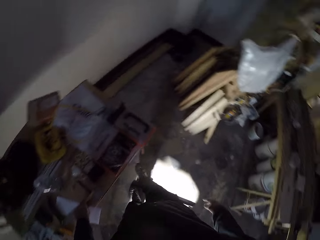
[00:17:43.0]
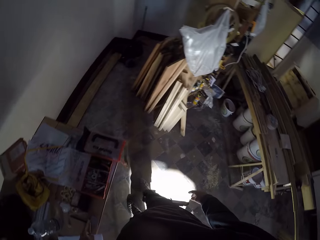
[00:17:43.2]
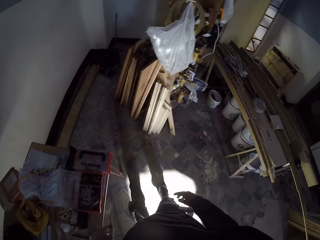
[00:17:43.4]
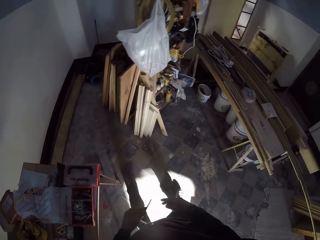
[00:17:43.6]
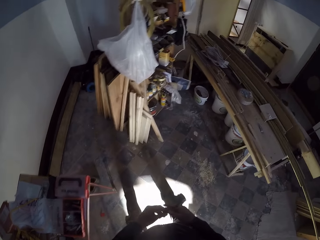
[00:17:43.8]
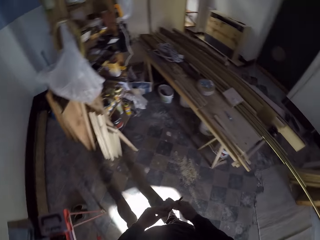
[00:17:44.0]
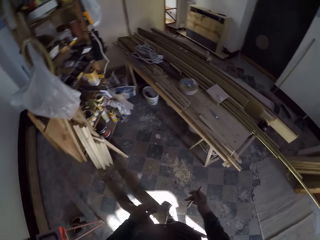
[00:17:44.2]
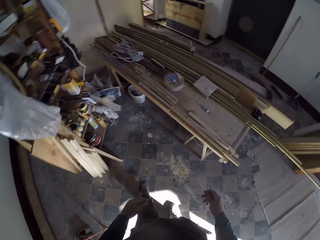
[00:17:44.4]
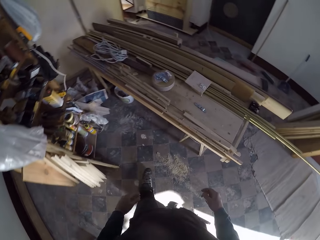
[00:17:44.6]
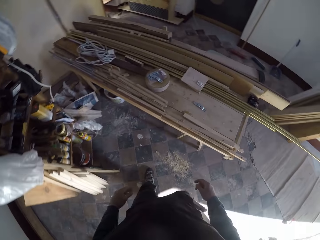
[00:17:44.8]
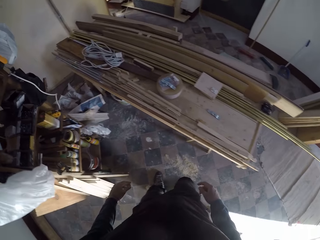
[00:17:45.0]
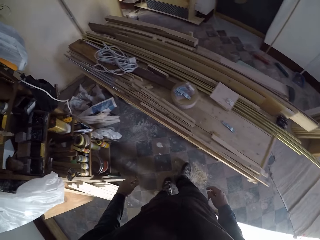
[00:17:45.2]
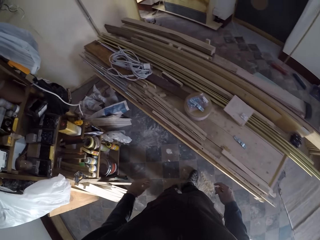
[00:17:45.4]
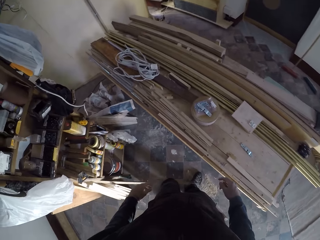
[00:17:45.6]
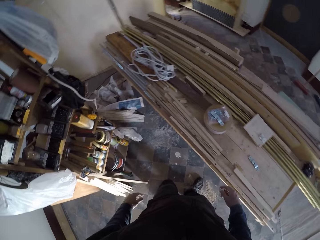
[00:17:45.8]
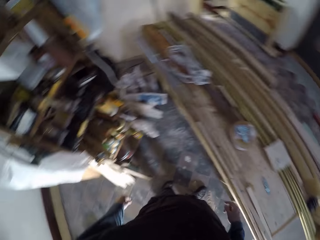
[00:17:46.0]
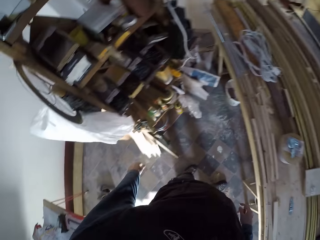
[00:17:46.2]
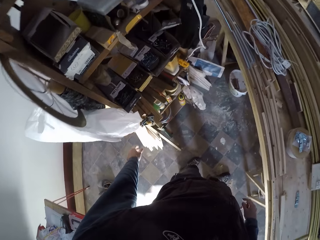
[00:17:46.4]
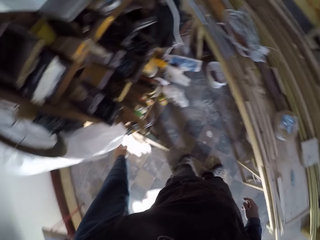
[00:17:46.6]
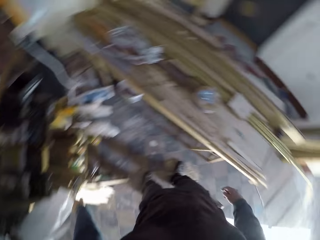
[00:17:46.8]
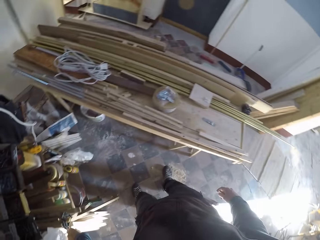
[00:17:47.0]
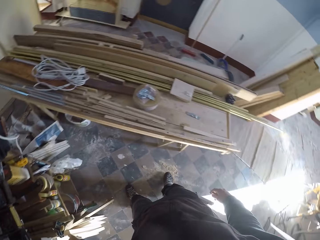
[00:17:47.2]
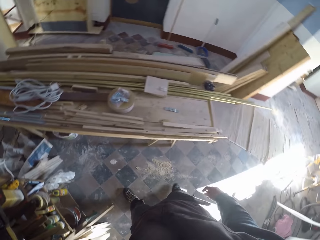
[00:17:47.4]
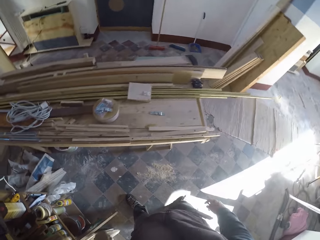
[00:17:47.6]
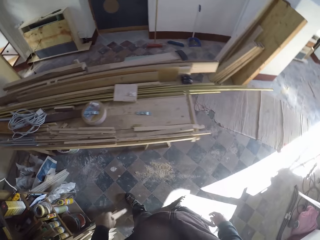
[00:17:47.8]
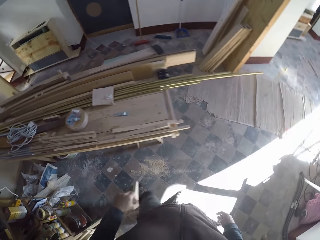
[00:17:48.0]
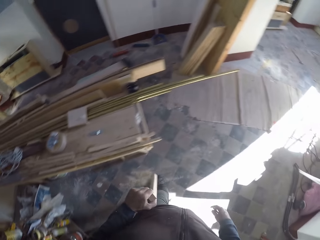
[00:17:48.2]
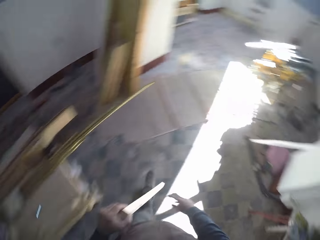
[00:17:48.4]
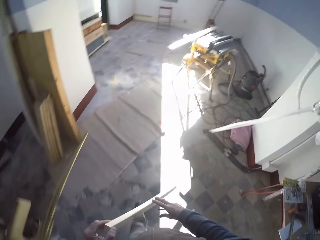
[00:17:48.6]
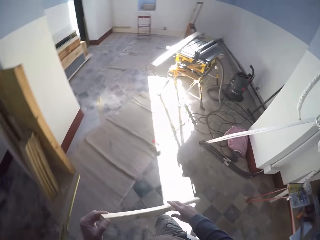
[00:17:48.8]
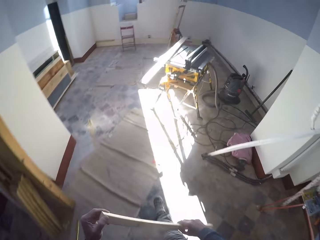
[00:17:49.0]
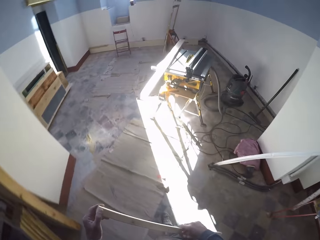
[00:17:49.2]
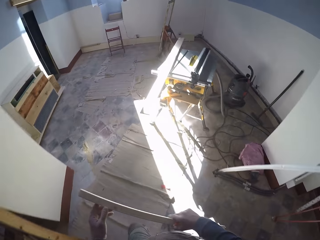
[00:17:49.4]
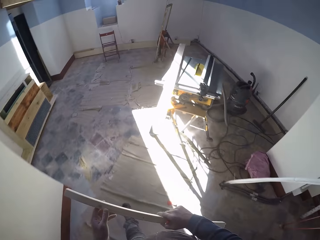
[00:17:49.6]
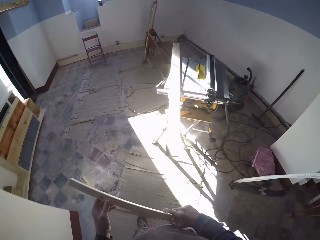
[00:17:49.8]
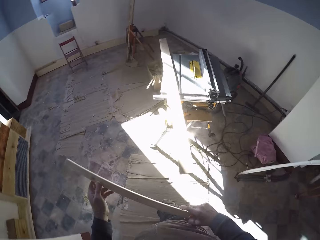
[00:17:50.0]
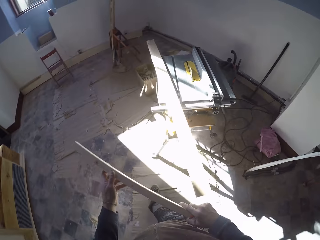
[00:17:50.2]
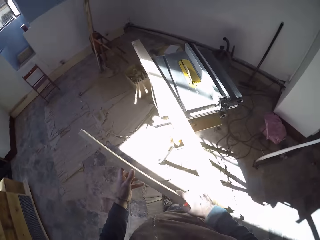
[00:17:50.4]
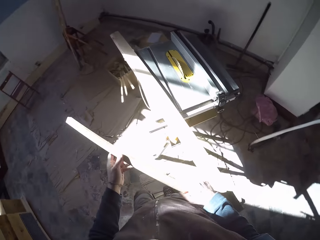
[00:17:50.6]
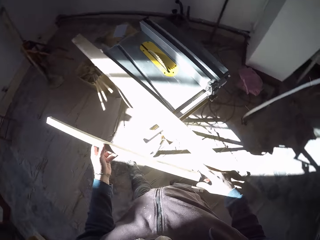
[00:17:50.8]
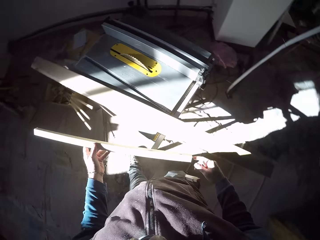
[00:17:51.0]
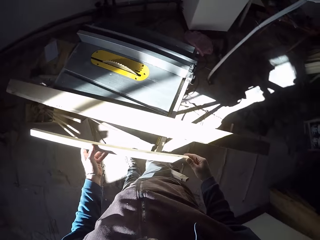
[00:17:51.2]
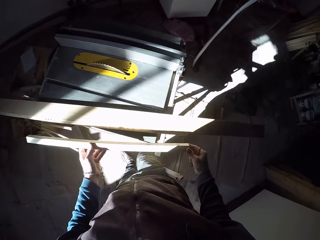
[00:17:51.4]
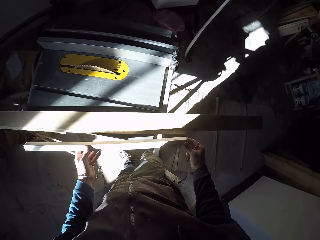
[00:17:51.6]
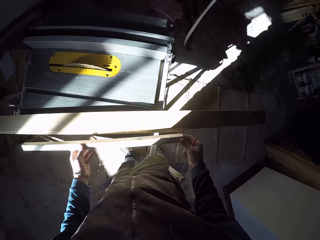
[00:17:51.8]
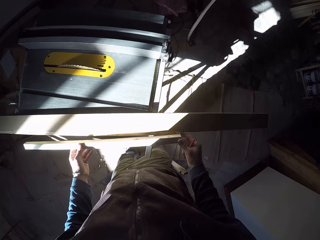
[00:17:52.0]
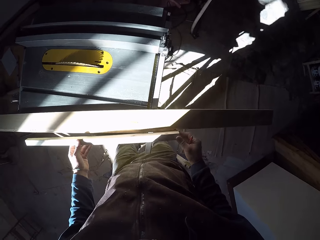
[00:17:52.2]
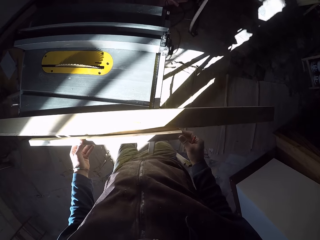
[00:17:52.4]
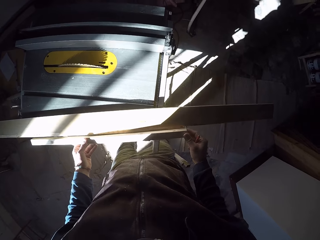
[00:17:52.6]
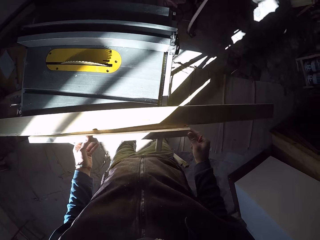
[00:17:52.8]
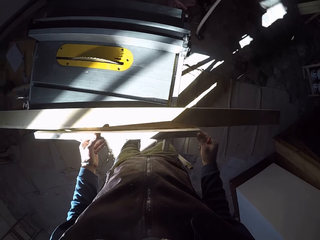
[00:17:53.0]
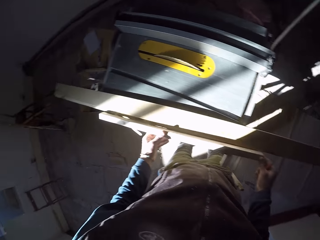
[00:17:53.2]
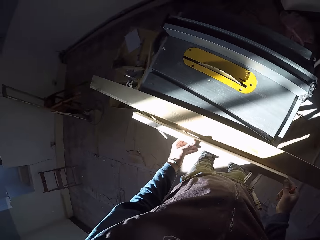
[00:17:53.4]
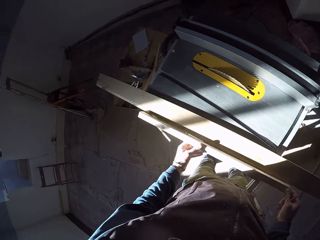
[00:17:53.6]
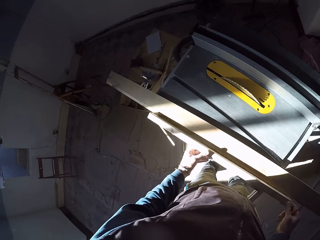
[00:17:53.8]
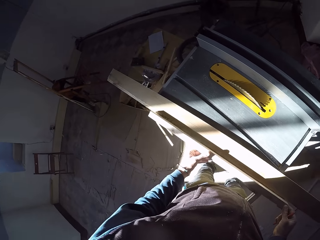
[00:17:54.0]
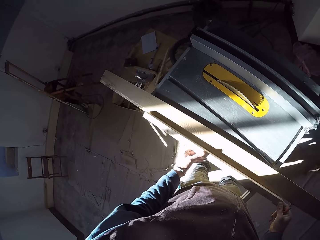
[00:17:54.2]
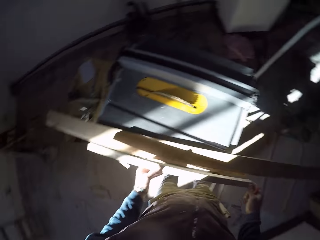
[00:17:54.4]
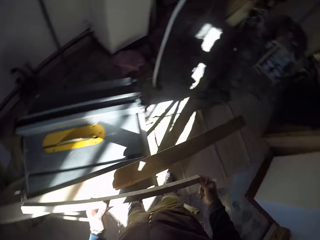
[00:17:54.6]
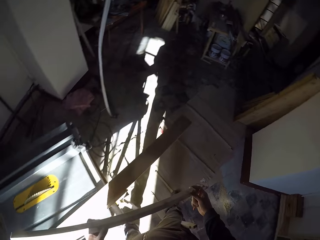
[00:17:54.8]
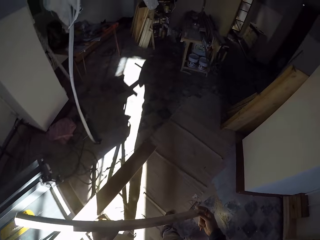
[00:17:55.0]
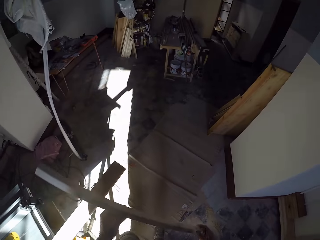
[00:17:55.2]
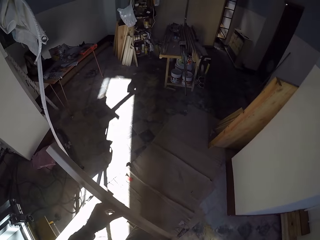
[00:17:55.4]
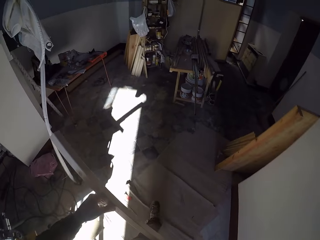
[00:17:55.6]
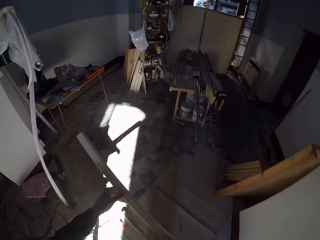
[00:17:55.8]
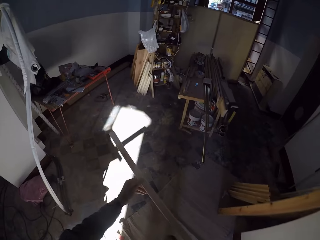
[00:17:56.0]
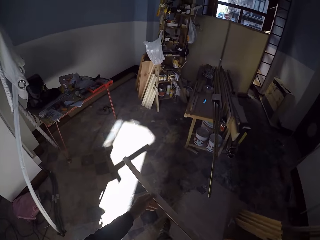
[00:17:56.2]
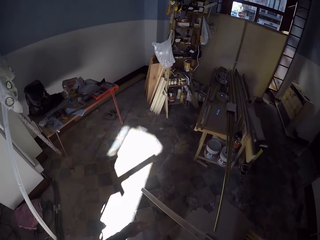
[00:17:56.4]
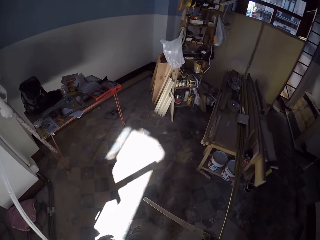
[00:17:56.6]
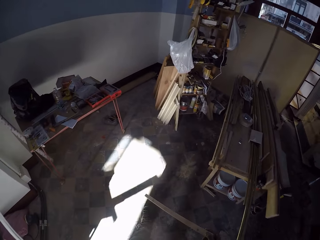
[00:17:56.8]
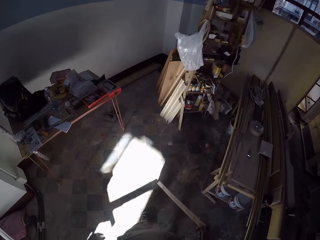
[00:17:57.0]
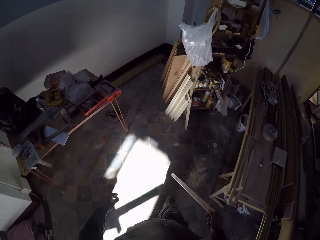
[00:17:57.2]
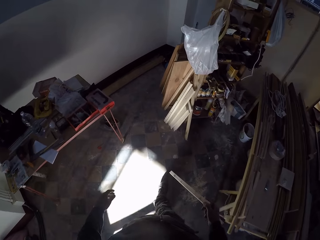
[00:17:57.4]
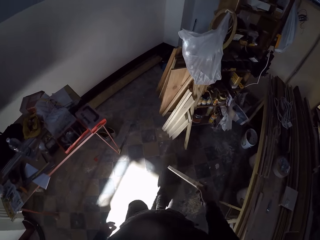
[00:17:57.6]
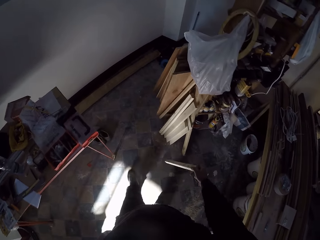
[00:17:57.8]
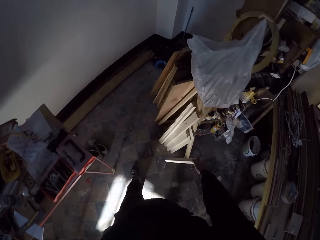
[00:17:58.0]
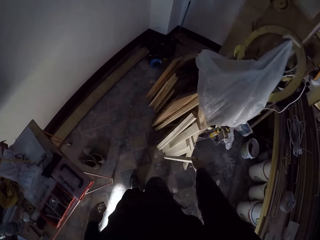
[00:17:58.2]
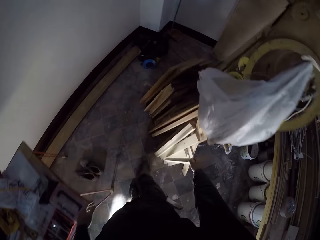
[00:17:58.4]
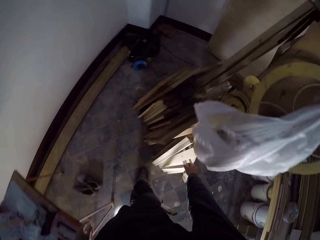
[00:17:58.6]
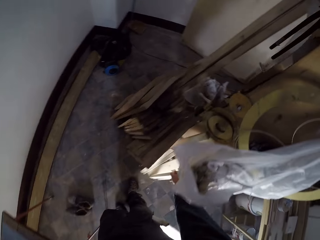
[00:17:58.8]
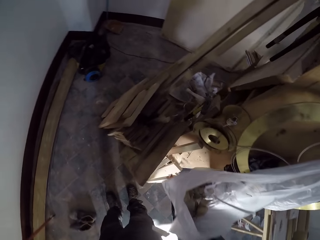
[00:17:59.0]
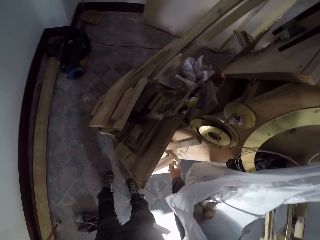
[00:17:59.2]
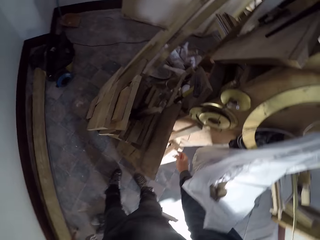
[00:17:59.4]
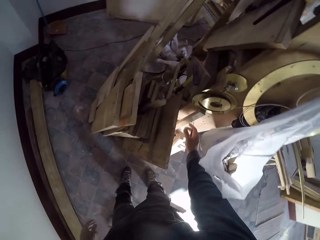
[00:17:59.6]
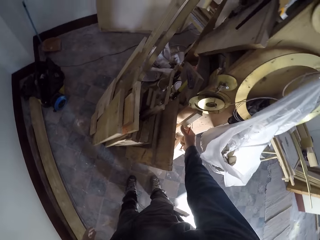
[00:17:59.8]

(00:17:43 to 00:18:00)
The camera wearer picks a marker from the table with his left hand. He places the marker from his left hand to his right hand. He walks towards the shelf. He picks a wood plank beside the shelf with his left hand. He looks around. He holds the wood plank with both hands. He walks in the workshop and carries the wood. He places the wood plank beside the plank on the table saw with both hands. He looks around and turns around. He walks towards the shelf. He carries the wood. He places the wood plank beside the shelf with his right hand.

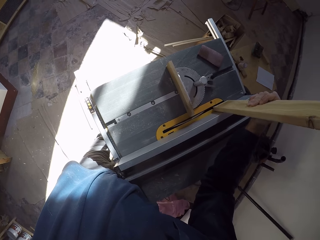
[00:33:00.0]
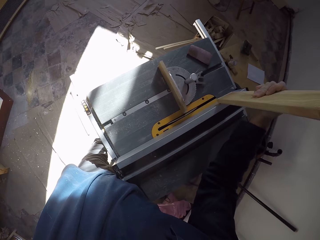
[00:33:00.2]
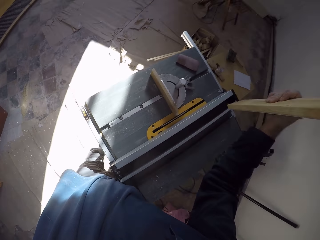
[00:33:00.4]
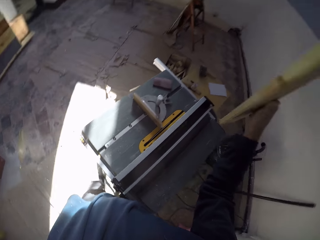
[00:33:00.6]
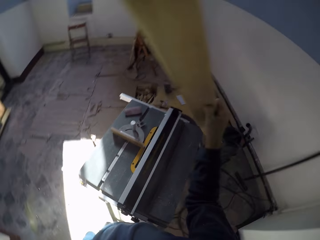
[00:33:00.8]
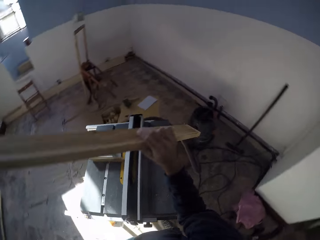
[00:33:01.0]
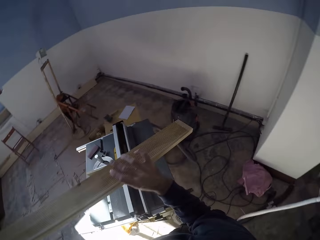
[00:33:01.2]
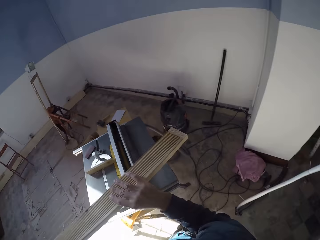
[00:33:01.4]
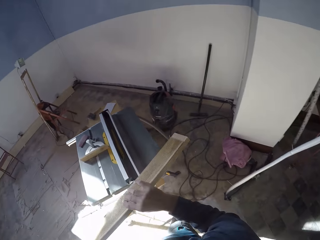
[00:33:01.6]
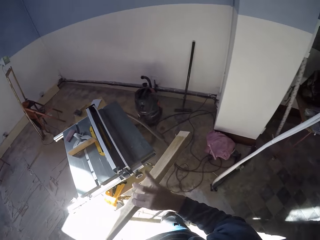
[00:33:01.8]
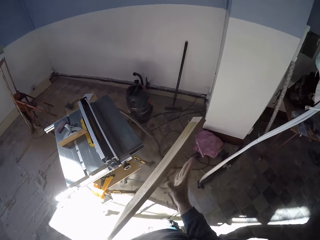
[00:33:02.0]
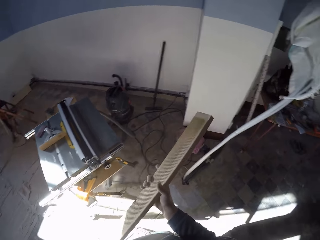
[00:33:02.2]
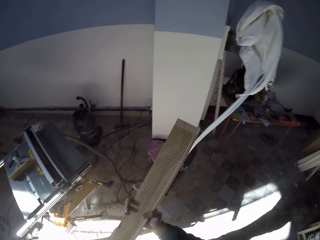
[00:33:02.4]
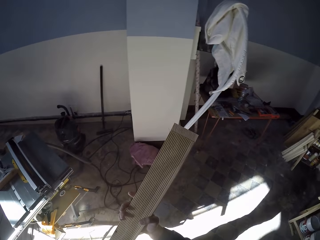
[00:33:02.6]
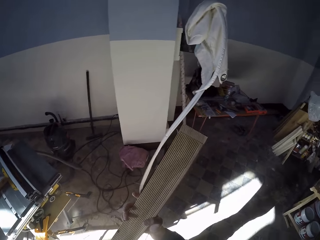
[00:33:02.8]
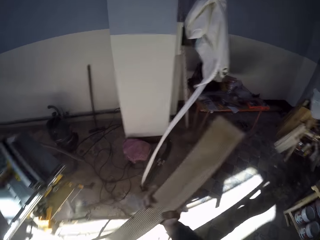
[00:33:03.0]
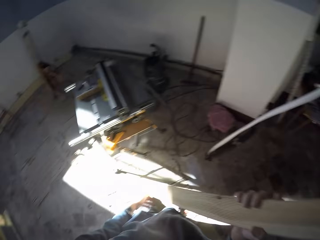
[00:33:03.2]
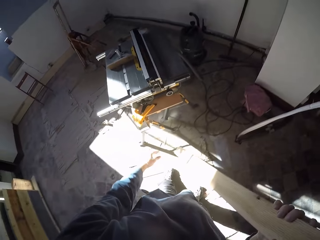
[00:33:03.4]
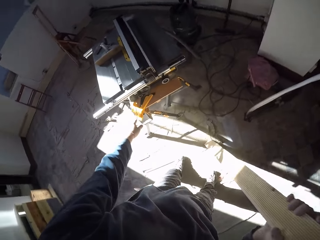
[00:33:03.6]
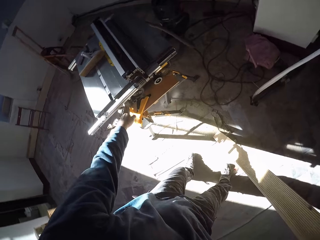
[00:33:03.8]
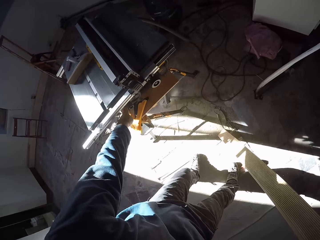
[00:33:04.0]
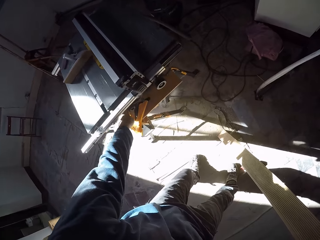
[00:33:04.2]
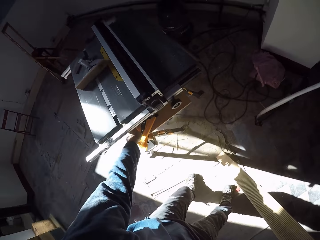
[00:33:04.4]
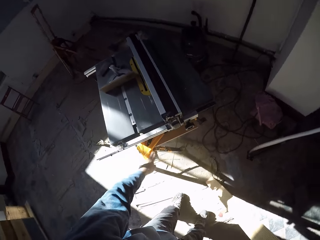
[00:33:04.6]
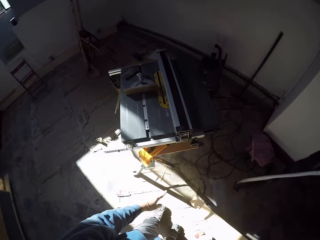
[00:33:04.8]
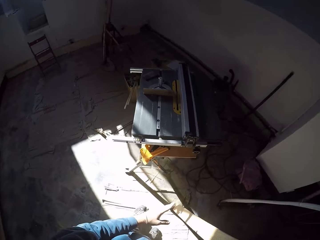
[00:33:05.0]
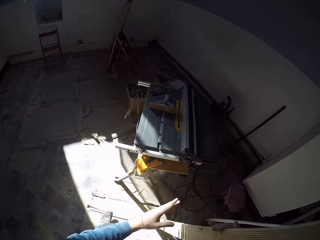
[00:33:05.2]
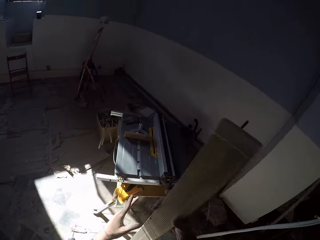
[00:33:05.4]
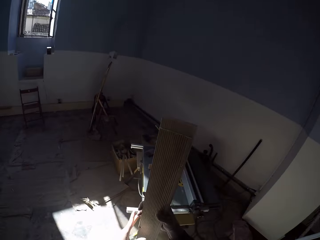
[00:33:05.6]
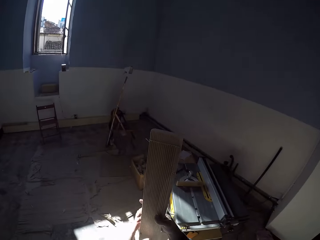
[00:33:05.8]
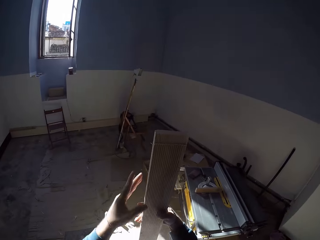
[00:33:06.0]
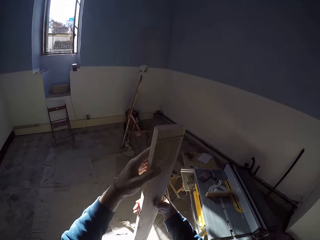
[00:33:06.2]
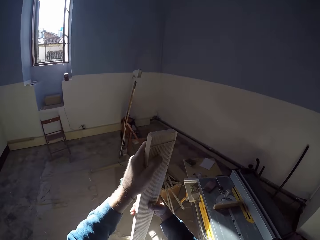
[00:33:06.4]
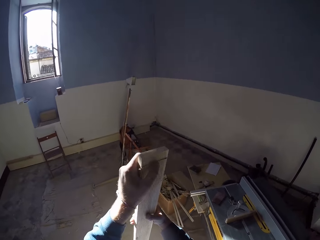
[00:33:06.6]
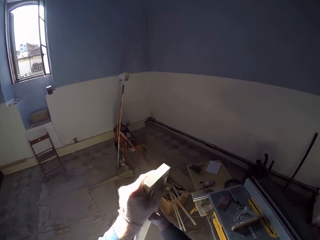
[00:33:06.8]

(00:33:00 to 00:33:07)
The camera wearer removes the wood from the table saw or wood planer machine with both hands. He holds the wood with his left hand. He adjusts the wood planer machine with his left hand. He switches off the power switch of the table saw with his right hand.
